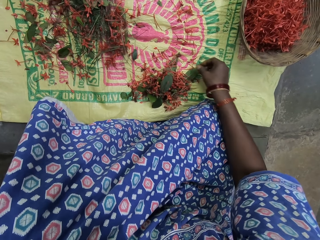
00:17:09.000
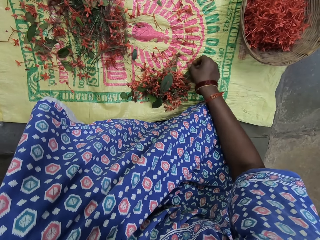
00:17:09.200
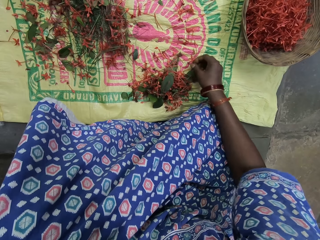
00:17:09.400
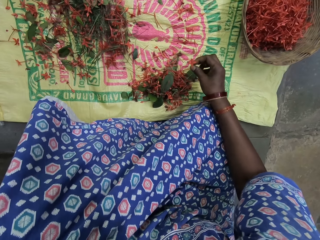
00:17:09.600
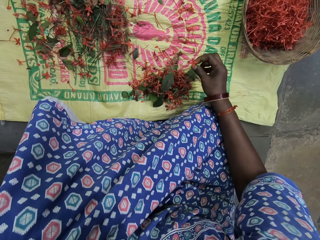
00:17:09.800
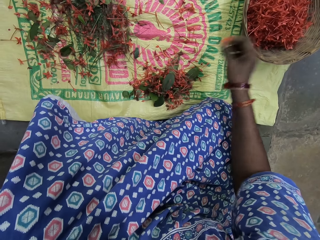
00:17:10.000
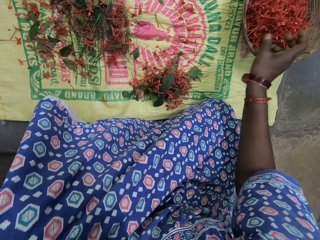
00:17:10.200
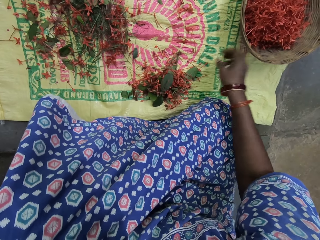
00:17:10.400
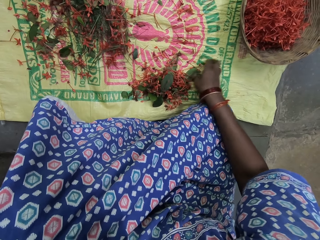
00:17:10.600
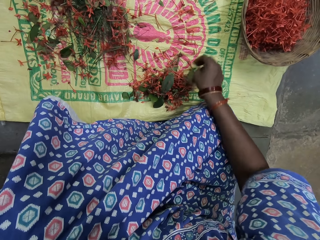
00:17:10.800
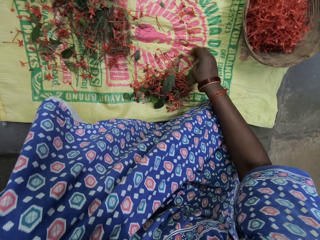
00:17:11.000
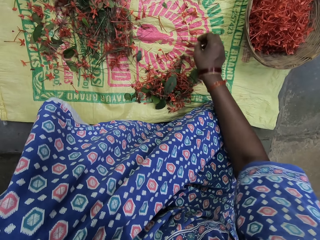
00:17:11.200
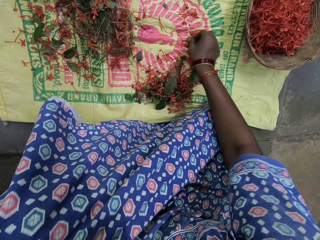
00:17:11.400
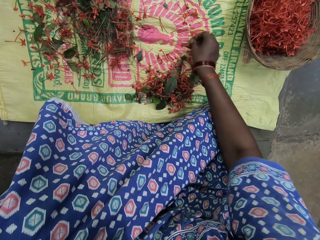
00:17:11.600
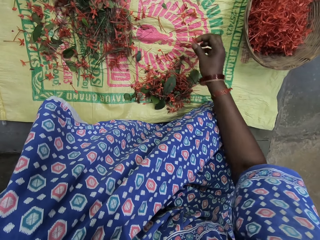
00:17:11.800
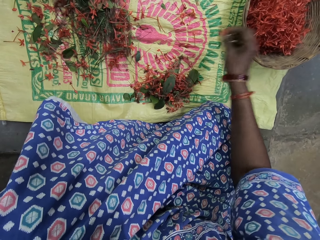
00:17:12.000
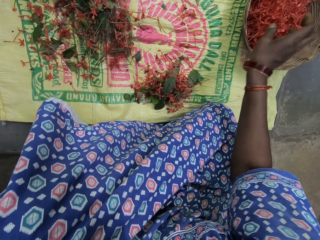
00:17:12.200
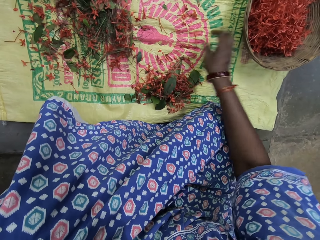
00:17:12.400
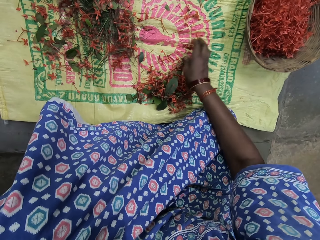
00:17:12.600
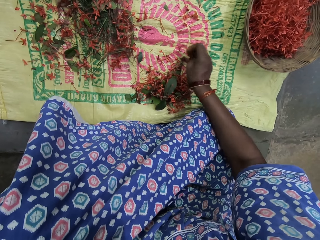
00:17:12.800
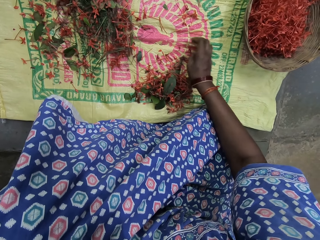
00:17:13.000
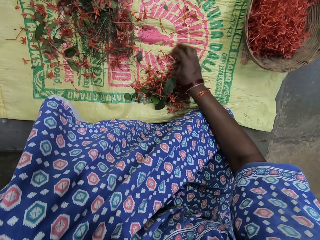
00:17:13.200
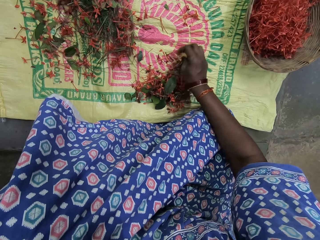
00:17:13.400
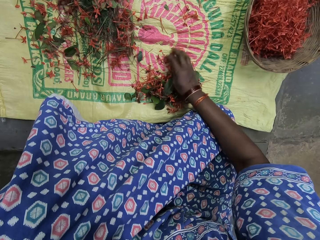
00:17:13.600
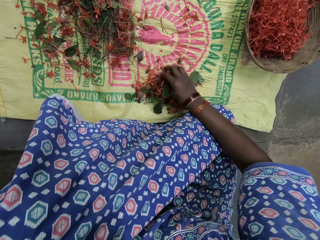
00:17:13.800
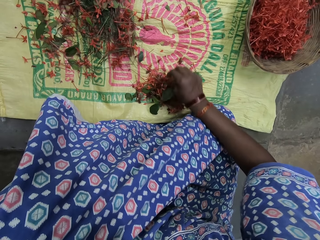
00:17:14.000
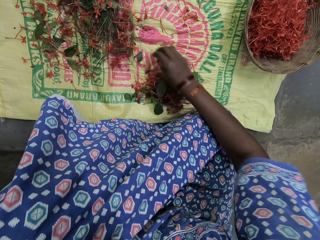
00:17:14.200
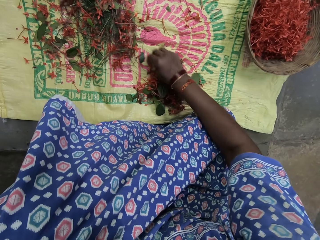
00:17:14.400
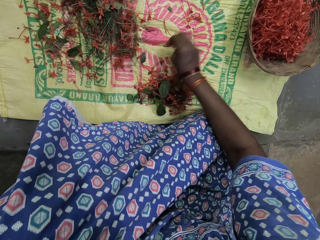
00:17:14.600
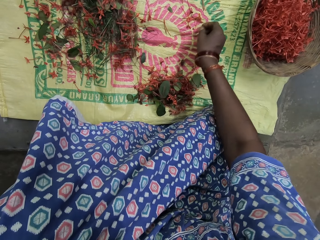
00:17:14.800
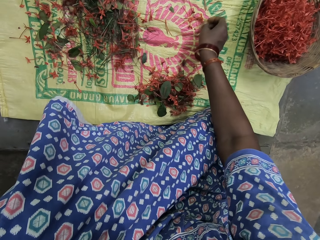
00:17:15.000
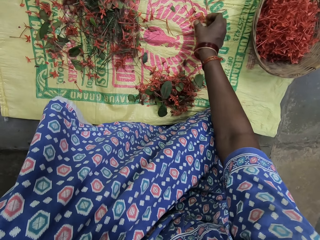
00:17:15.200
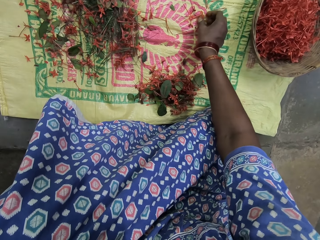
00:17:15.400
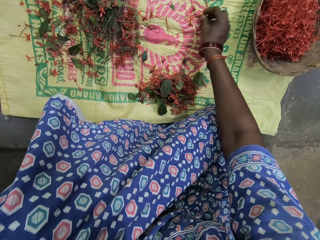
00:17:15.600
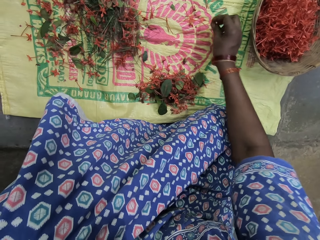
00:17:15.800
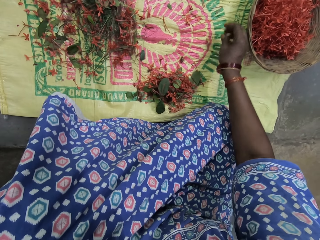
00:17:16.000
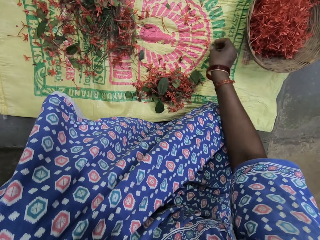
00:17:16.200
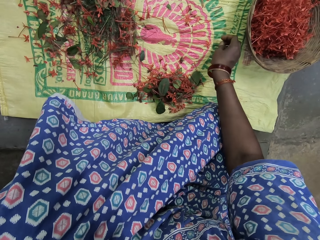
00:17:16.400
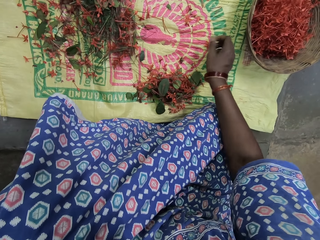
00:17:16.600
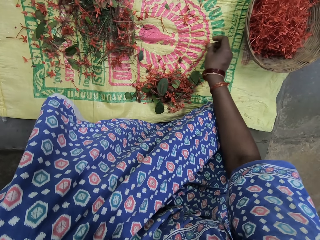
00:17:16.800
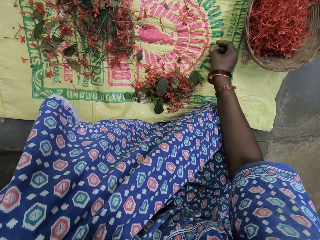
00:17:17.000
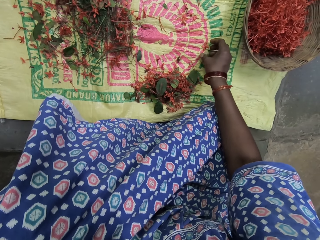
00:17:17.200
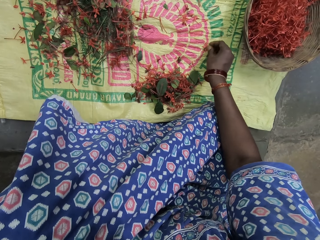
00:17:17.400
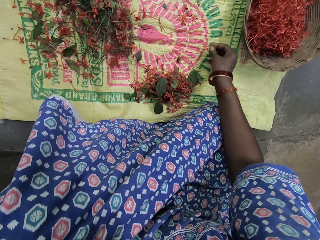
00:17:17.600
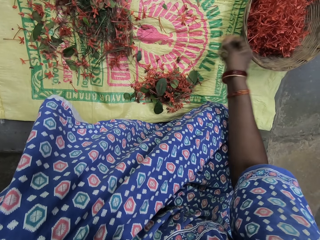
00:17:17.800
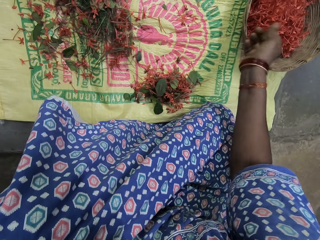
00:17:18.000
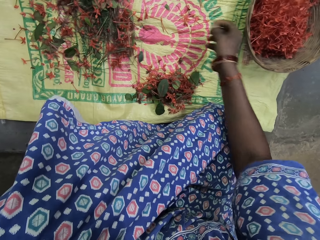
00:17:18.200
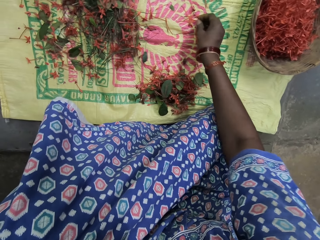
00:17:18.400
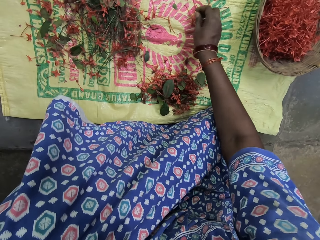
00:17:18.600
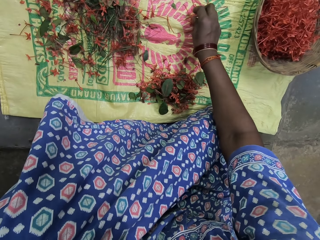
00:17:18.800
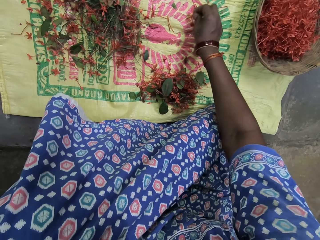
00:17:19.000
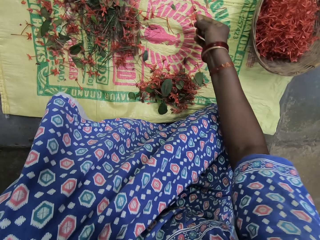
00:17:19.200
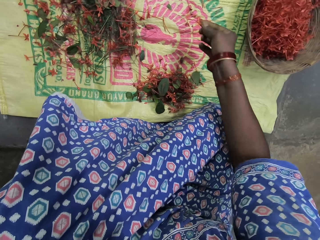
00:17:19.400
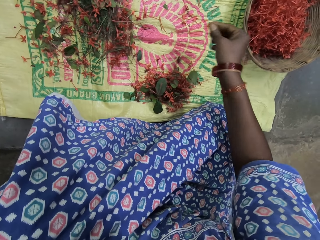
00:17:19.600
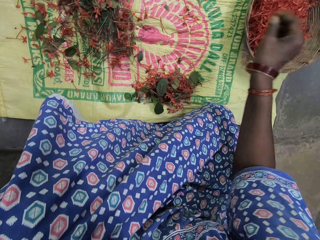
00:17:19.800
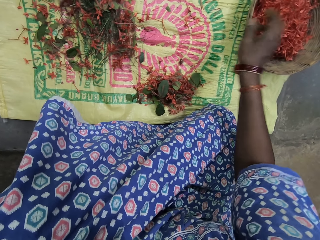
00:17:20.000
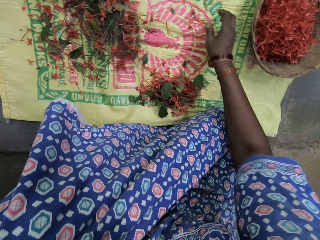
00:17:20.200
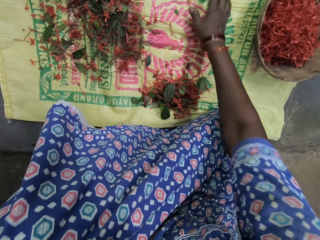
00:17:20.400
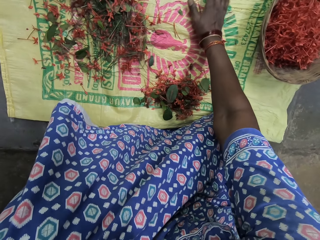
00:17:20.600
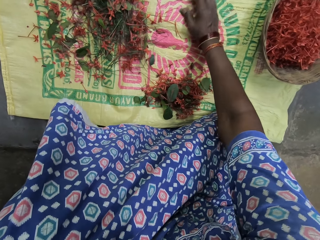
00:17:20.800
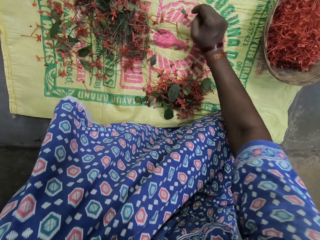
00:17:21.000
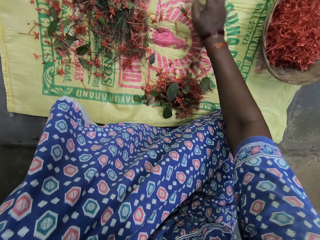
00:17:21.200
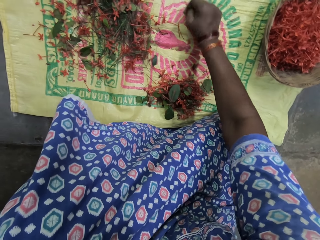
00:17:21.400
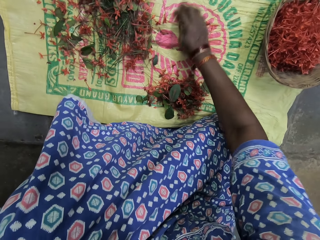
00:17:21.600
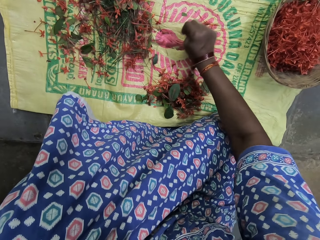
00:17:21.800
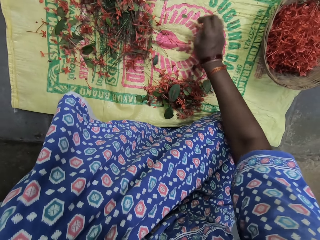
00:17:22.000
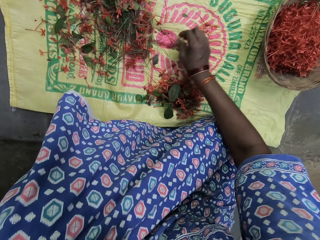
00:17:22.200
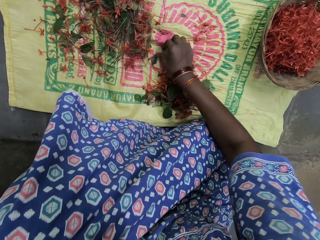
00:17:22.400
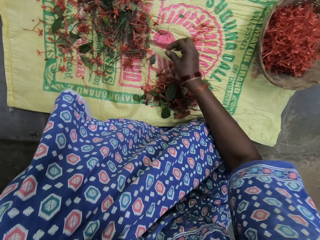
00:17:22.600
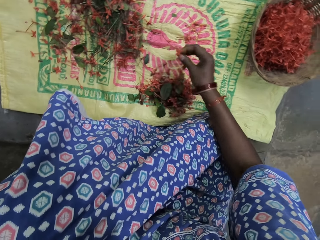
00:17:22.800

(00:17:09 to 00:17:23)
The camera wearer drops flowers in a basket. They pick flowers. They drop flowers in the basket. They pick flowers. They drop flowers in the basket. They collect flowers. They pick flowers. They drop flowers in the basket. They pick flowers. They drop flowers in the basket. They pick flowers. They drop flowers in the basket. They collect flowers.

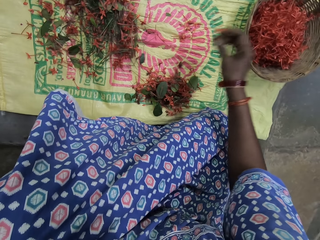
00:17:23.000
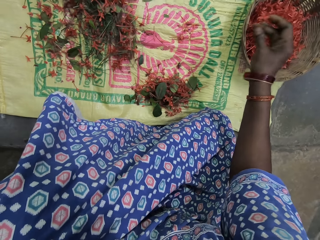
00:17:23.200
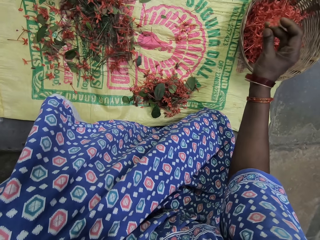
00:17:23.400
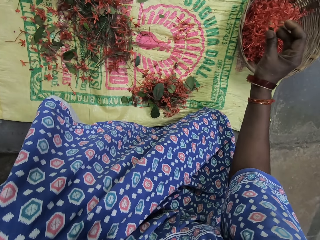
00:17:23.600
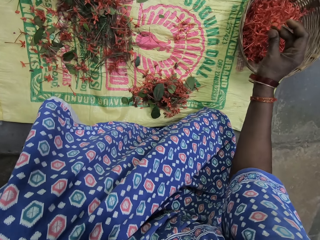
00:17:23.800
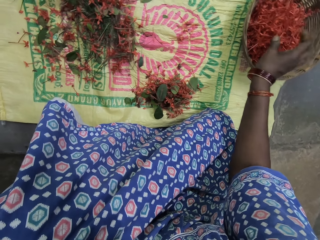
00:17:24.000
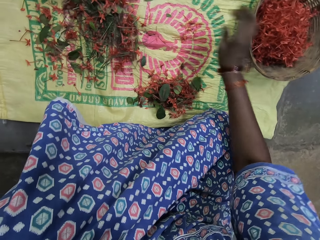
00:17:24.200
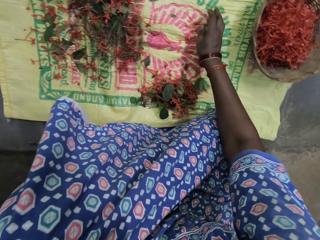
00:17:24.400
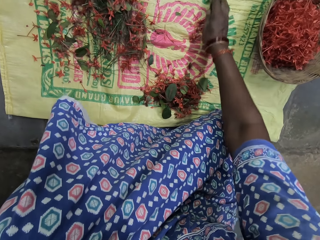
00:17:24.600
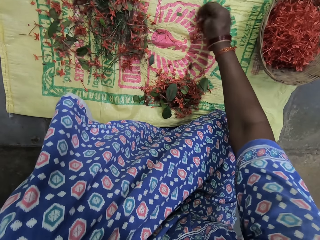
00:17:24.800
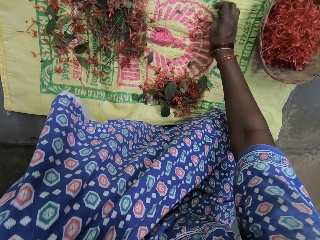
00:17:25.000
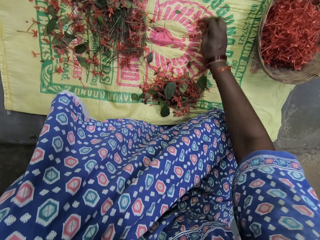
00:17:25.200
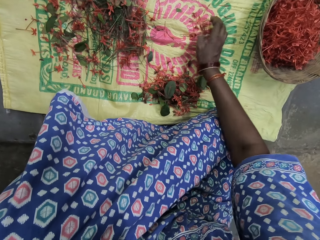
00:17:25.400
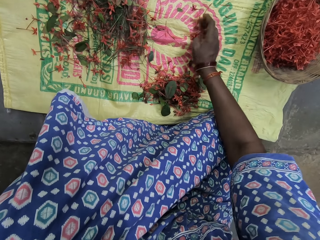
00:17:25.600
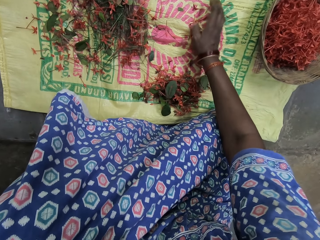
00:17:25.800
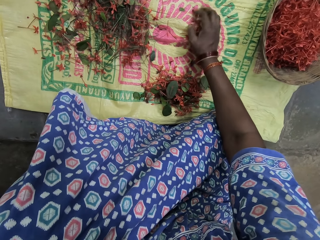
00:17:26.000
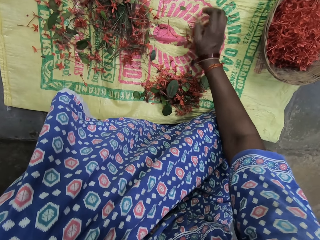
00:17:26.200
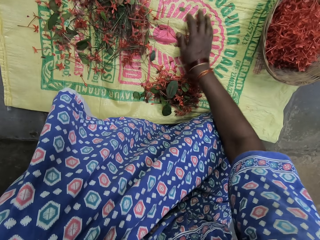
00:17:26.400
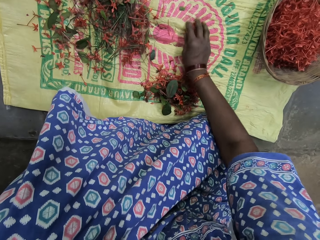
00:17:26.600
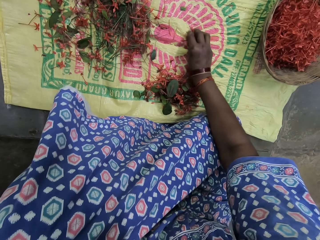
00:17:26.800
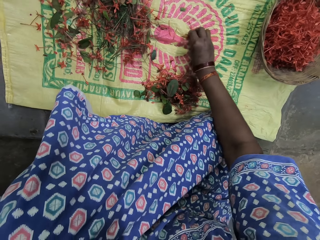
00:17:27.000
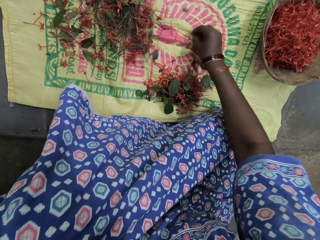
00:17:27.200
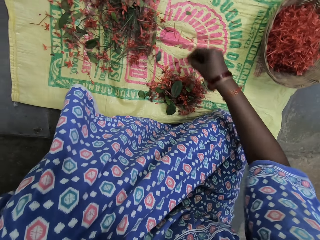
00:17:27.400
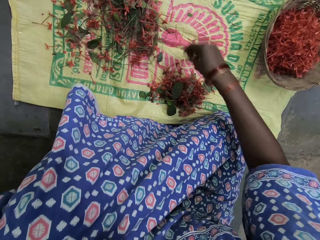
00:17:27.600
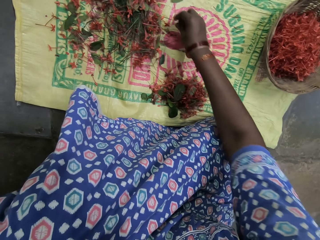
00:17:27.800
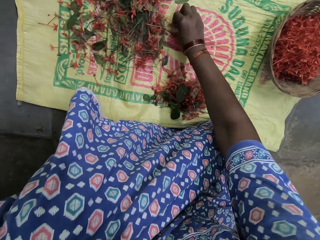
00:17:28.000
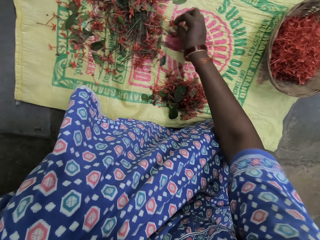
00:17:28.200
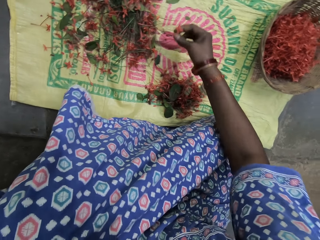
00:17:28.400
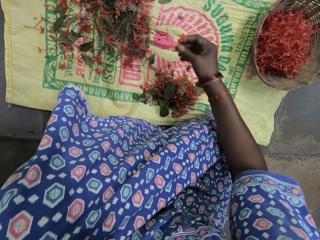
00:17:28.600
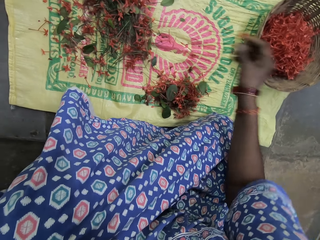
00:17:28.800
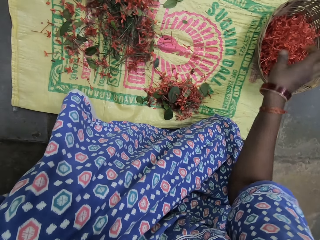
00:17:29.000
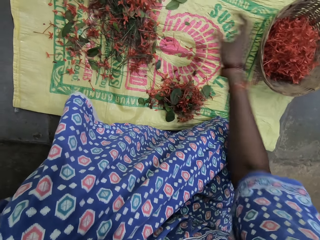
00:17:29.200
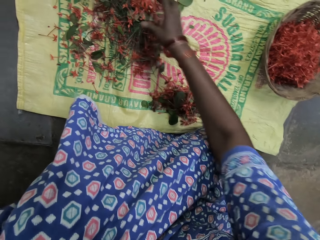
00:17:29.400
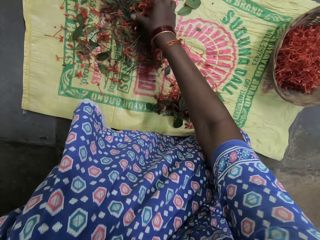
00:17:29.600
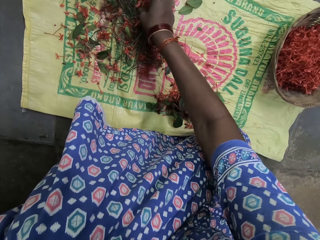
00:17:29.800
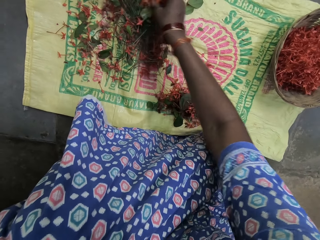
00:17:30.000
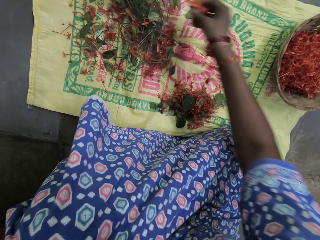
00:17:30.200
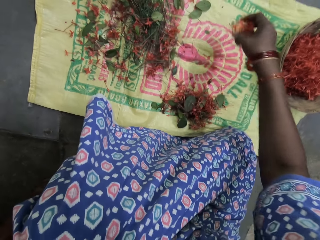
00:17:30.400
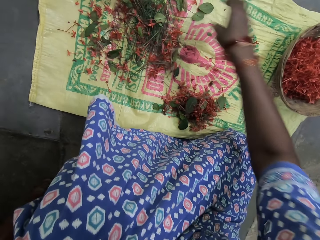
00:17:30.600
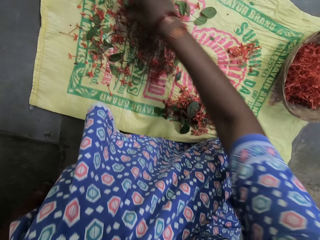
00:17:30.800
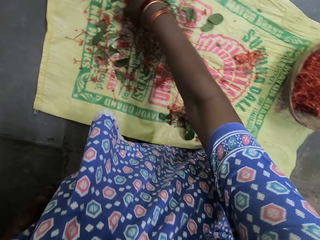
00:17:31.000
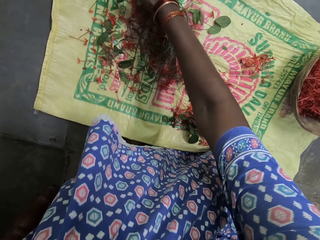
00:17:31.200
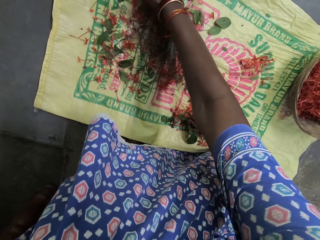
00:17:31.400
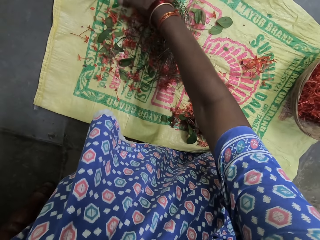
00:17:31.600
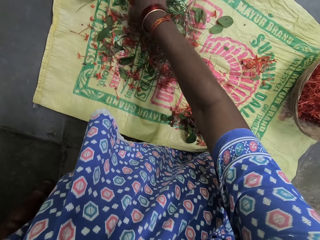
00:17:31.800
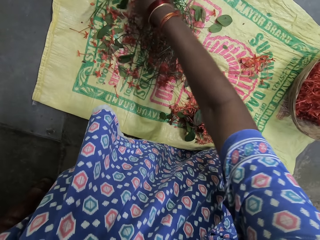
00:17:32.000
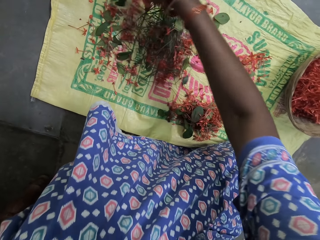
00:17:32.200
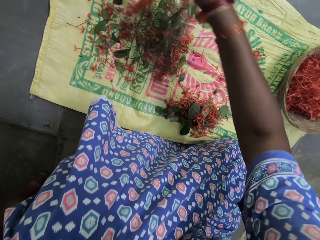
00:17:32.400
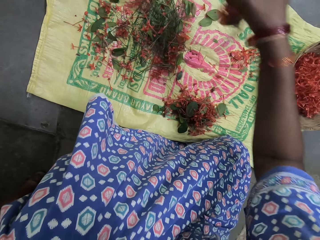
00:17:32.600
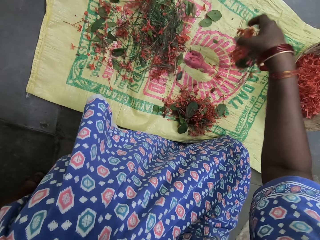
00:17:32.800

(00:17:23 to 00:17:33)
The camera wearer holds a flower. They drop flowers in a basket. They collect flowers. They pick flowers. They drop flowers in the basket. They hold the flower. They drop flowers in the basket. They pick flowers. They drop flowers on a sack. They pick flowers.
